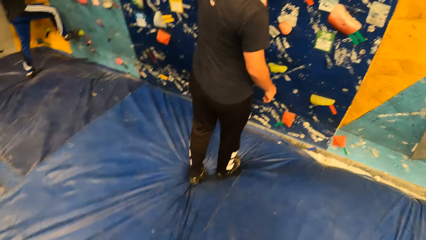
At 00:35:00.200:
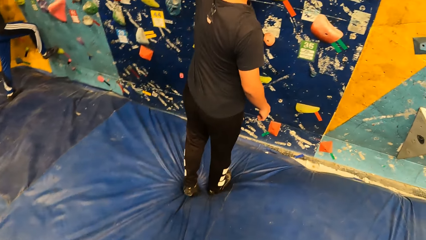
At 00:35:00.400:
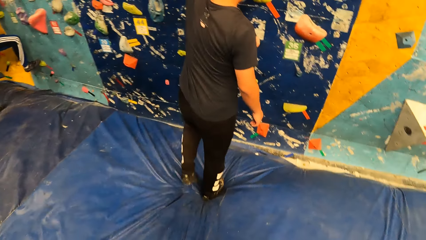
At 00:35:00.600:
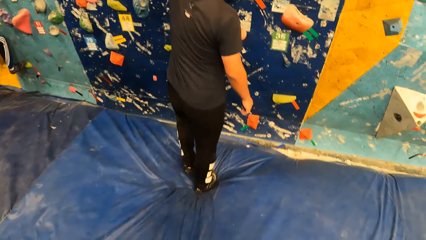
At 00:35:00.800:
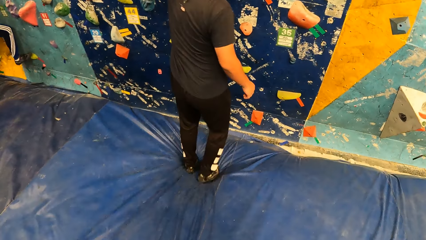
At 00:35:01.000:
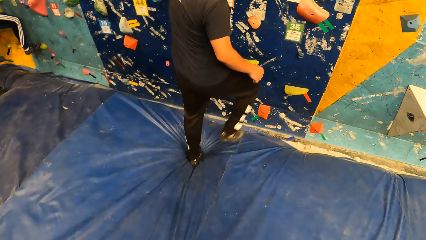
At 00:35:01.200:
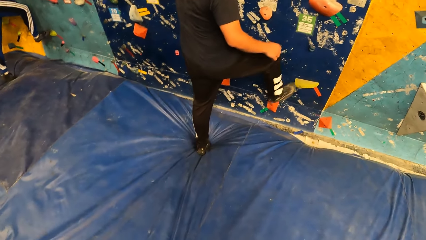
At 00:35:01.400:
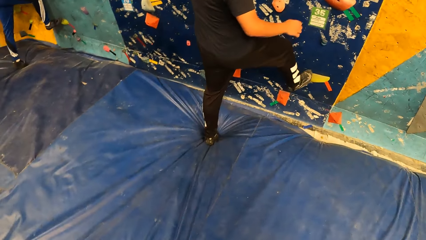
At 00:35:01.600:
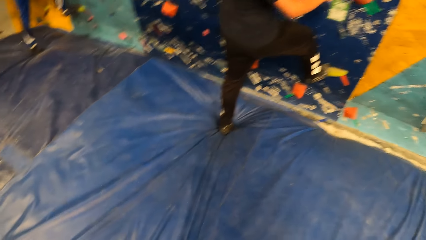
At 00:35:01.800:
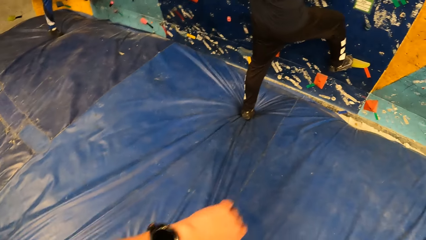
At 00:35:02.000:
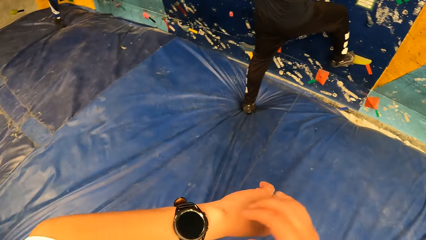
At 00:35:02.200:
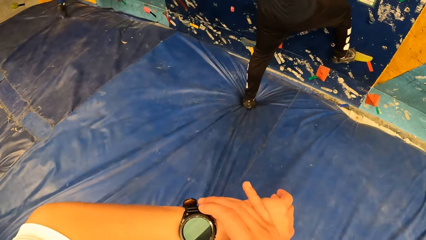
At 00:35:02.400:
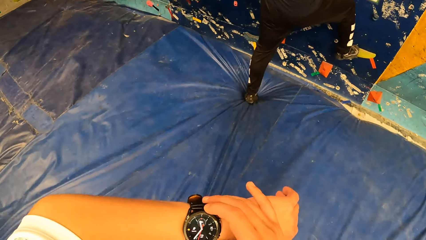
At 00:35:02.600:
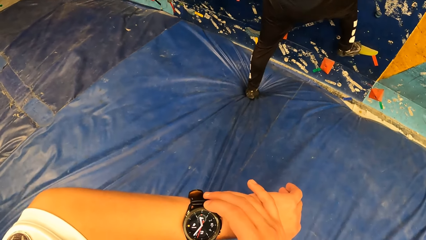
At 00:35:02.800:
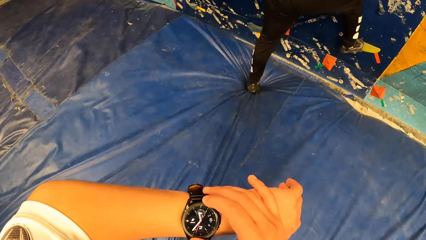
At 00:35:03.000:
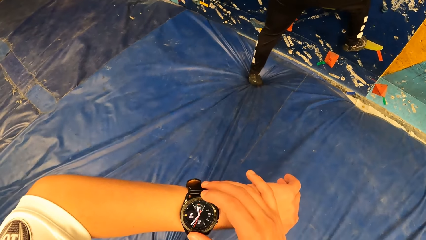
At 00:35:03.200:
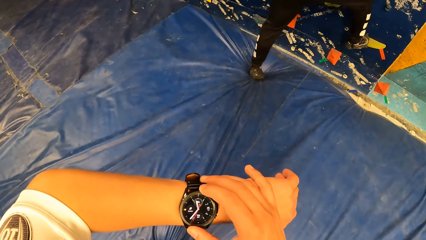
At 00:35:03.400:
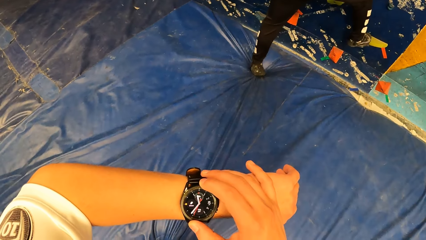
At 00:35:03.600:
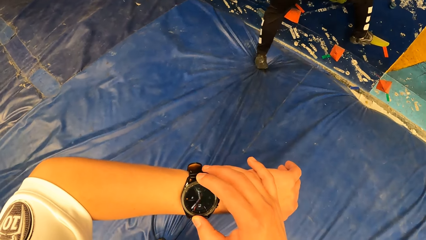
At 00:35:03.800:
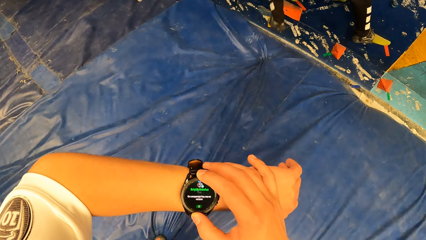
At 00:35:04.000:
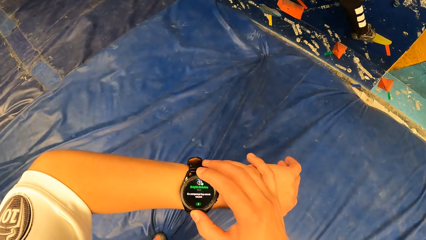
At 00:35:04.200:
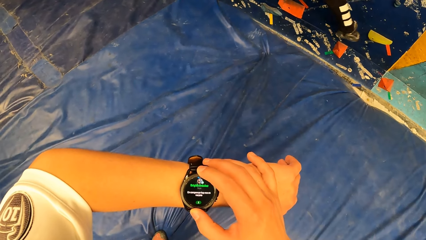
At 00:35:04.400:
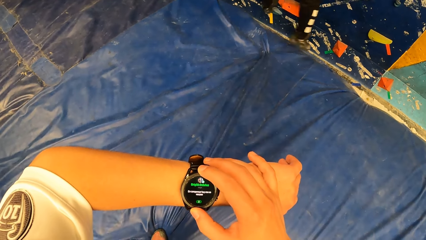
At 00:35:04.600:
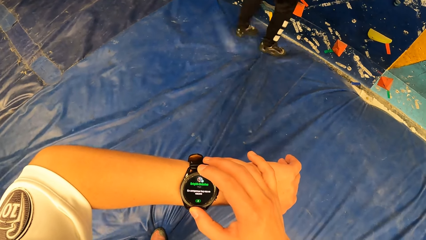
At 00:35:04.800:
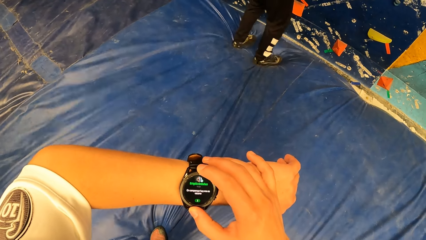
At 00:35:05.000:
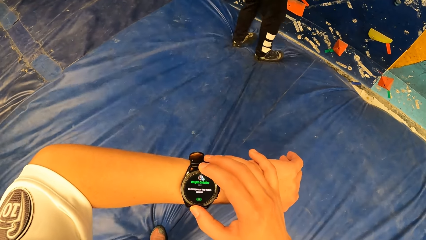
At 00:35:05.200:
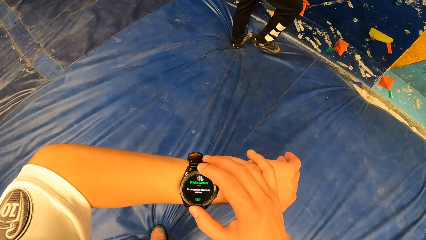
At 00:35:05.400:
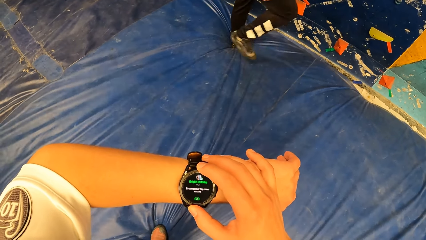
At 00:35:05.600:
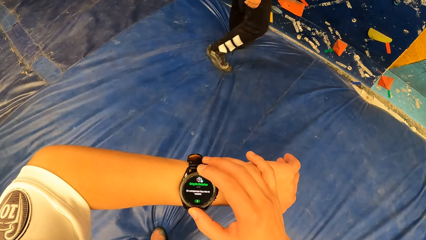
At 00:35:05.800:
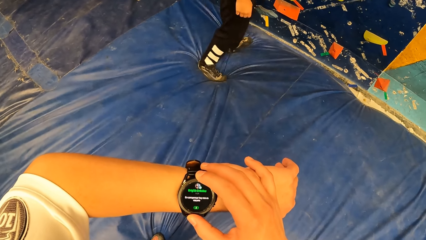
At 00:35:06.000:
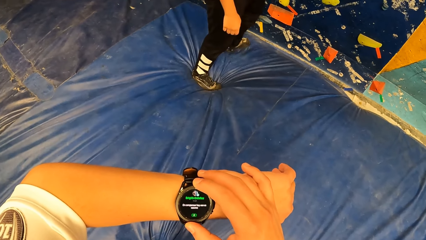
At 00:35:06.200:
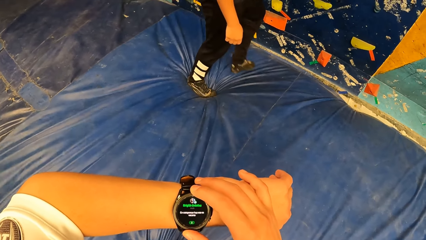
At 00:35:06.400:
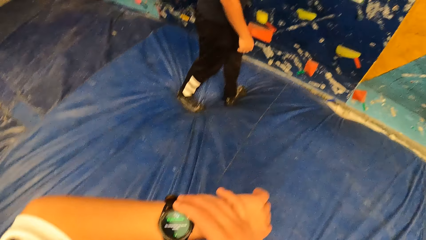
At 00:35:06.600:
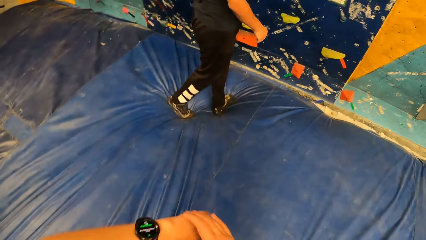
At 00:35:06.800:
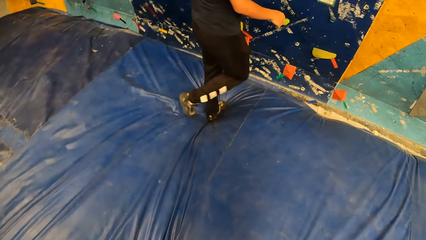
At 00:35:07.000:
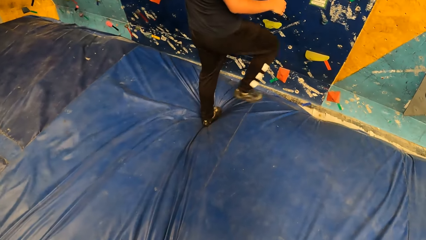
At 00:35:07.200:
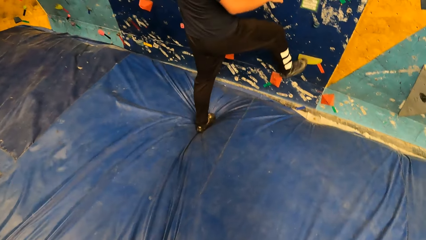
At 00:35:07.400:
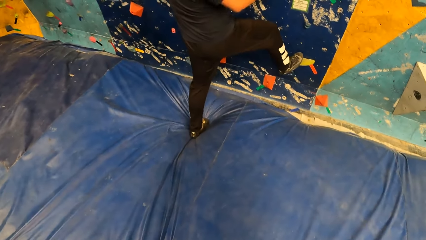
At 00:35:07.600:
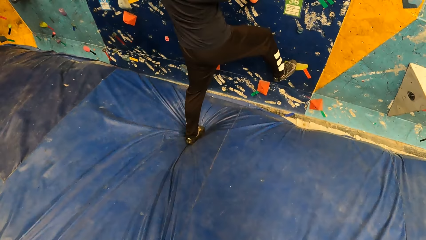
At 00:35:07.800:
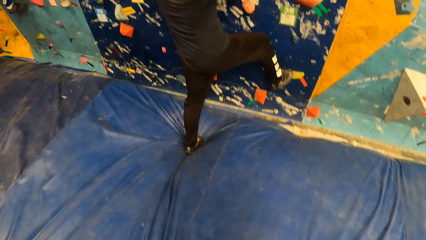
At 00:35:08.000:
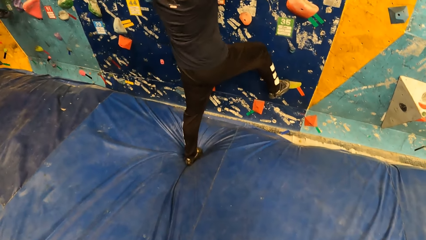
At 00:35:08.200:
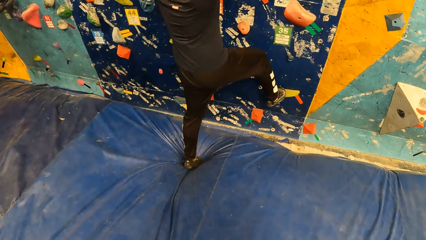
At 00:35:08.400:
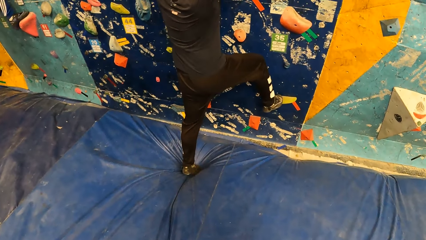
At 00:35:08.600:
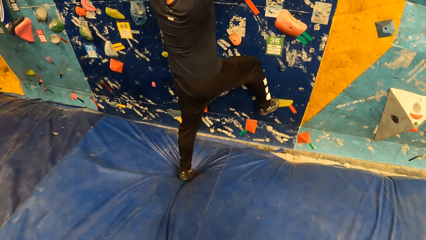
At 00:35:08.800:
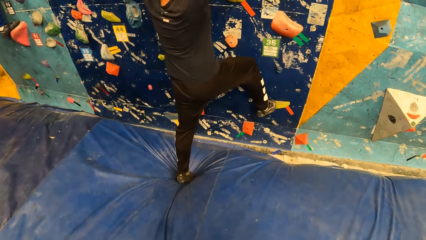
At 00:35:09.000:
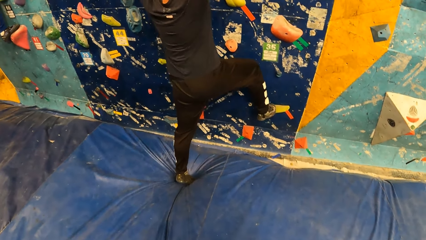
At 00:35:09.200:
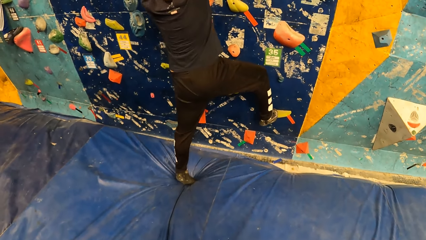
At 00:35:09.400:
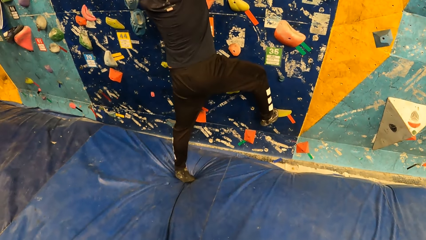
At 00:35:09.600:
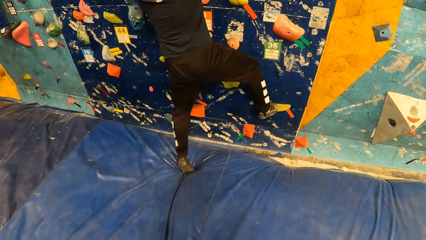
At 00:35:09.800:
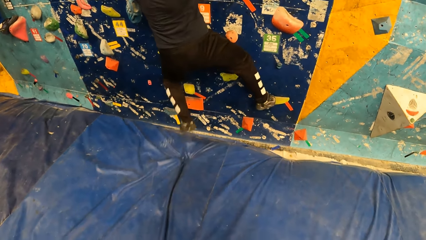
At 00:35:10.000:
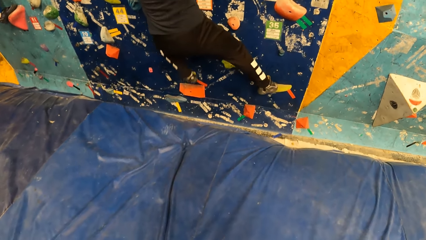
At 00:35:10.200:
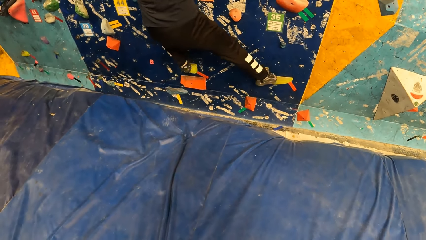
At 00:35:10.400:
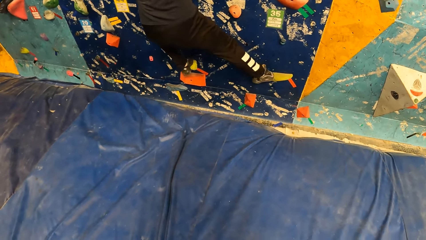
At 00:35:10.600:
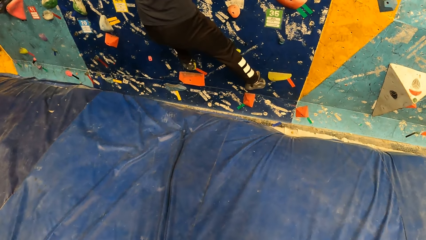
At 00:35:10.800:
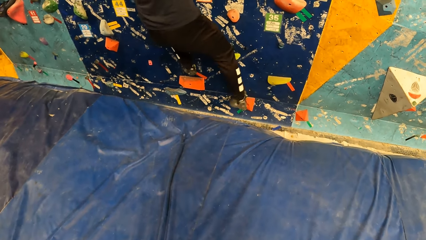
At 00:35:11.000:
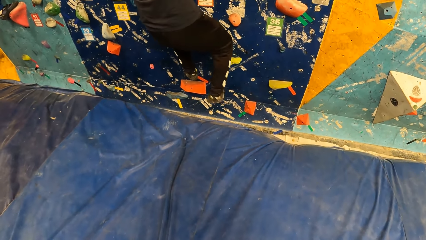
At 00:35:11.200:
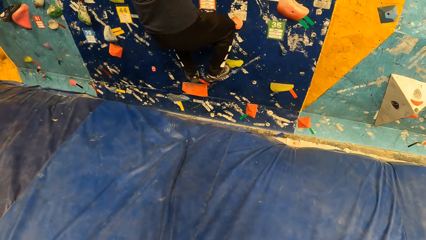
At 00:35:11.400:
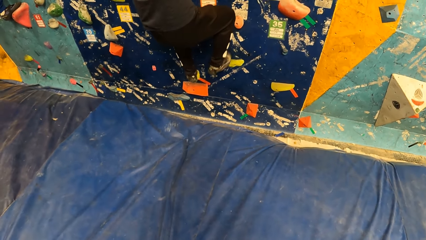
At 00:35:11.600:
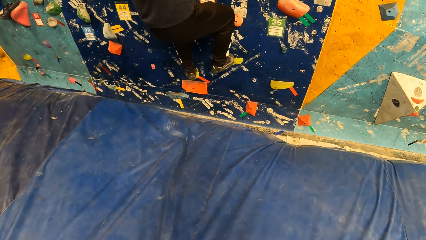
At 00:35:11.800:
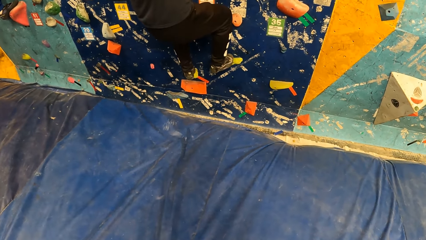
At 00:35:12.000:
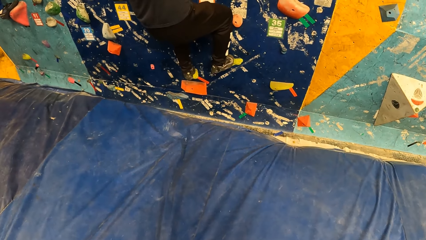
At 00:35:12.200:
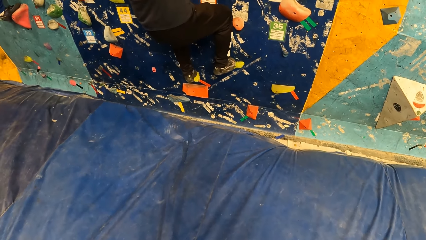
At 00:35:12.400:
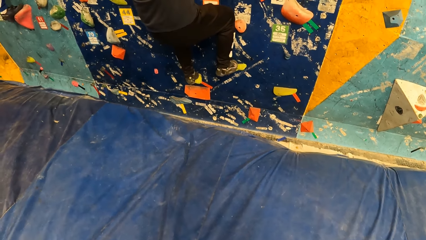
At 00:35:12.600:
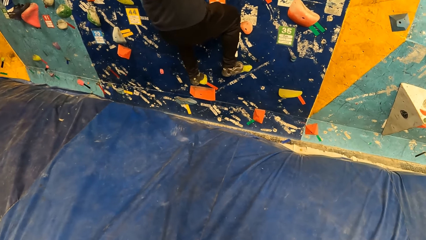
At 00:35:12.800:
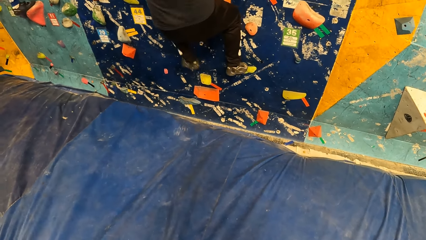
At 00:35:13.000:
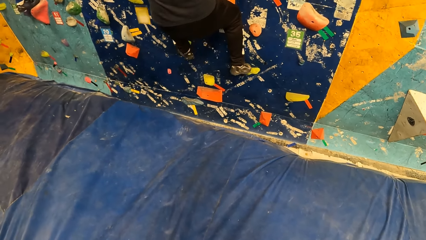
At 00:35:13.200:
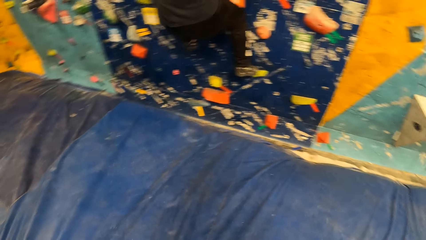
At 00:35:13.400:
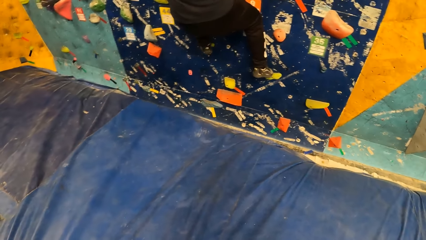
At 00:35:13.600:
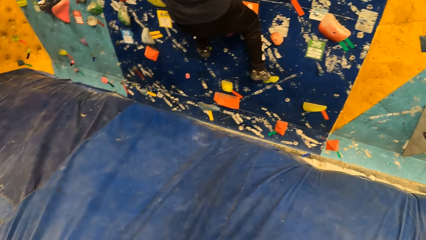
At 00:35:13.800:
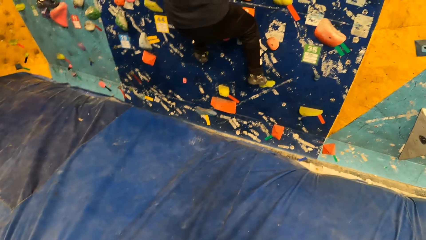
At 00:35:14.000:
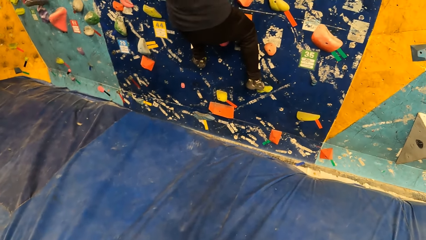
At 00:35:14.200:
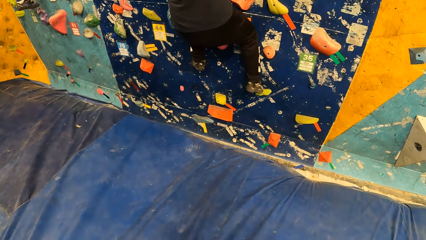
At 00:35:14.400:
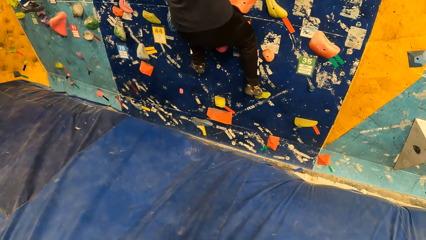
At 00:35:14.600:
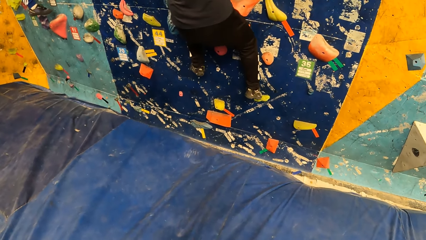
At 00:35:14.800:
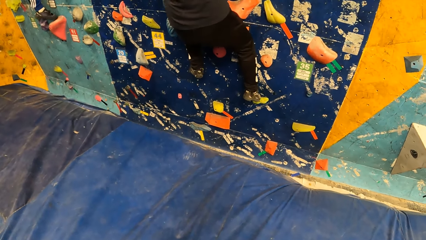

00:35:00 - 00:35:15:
The man puts his right leg on the bouldering wall and climbs the wall. The camera wearer operates his wrist watch with his right hand. He touches the watch. The man jumps to the crash pad with both legs. The man climbs the bouldering wall.
